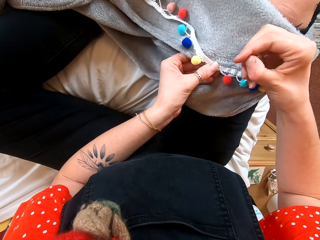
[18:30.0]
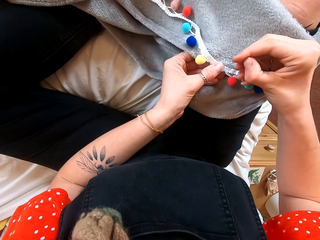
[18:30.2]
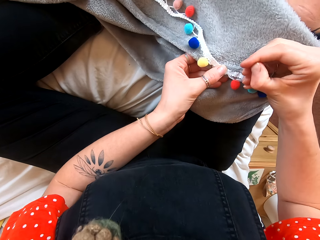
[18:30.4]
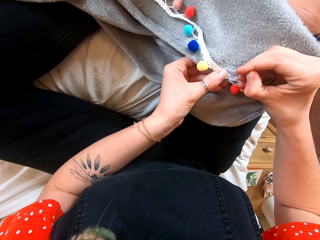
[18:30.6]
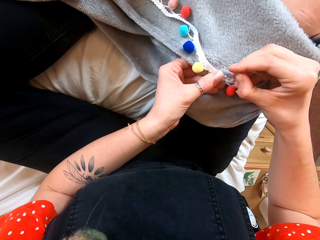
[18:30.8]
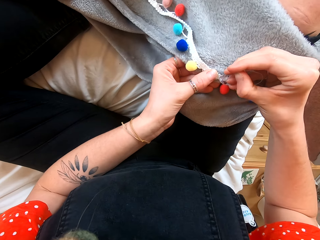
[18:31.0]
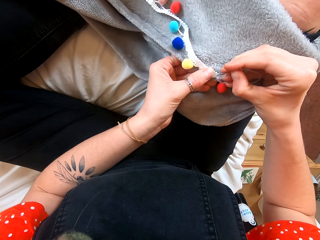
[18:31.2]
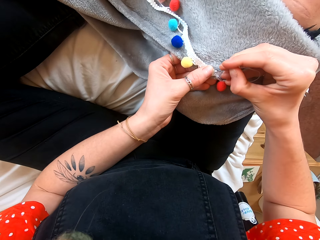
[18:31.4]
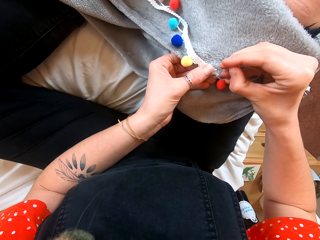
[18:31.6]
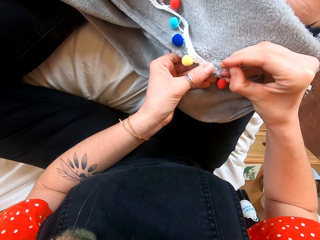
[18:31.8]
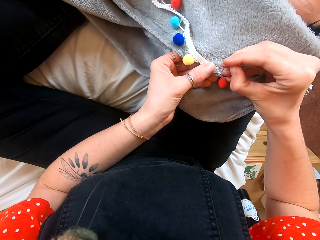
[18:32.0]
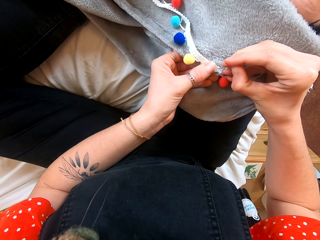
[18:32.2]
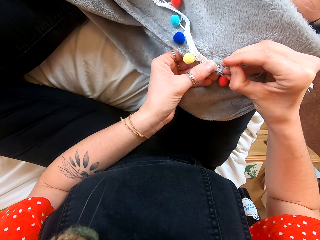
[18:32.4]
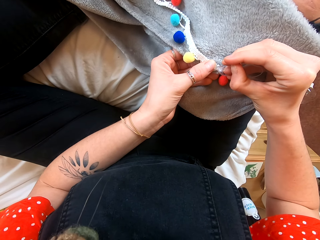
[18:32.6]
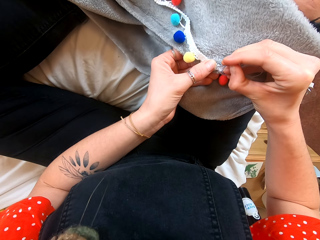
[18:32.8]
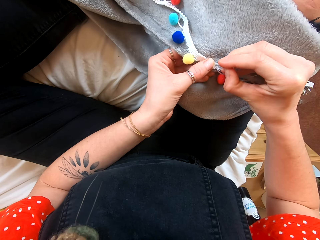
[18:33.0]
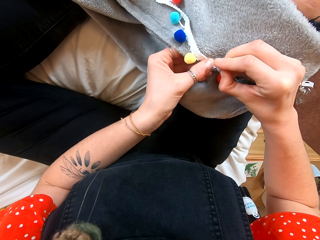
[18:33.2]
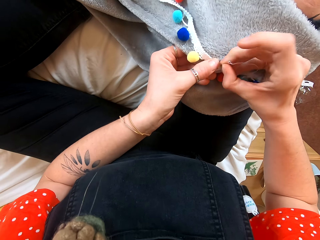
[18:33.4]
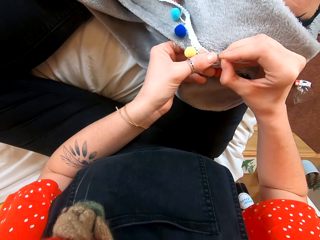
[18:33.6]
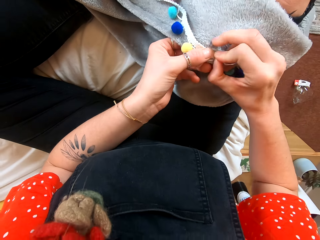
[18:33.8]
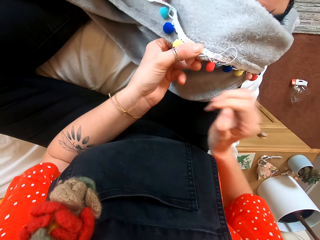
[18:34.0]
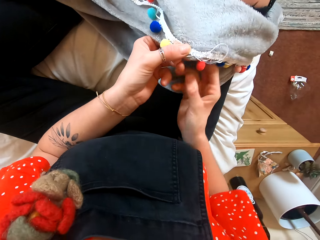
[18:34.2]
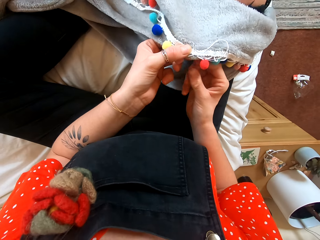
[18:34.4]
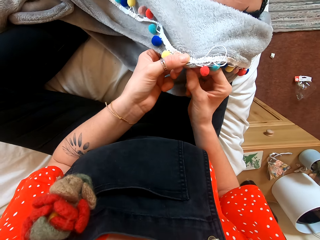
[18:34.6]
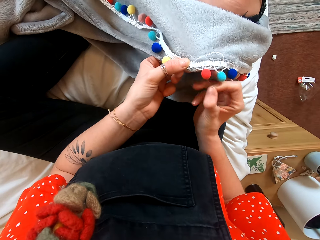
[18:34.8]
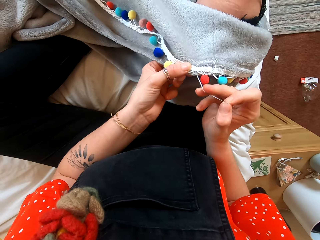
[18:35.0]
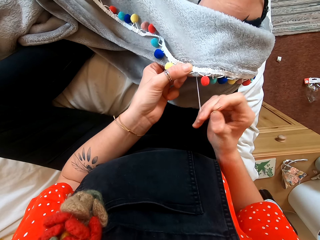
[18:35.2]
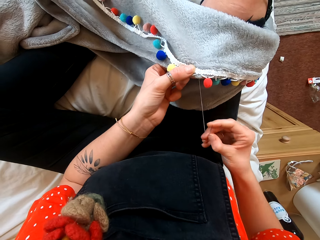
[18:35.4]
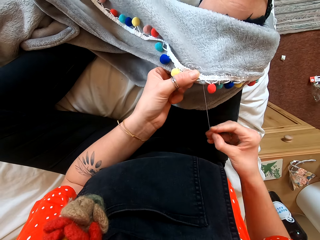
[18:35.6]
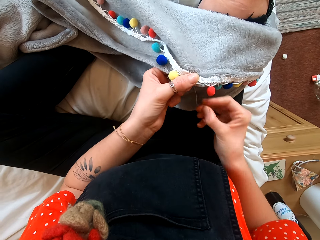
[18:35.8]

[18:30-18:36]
The camera wearer sews the cloth with her hands.

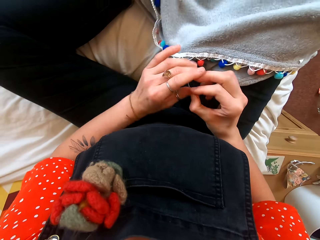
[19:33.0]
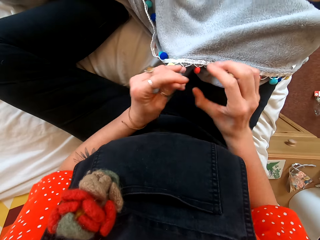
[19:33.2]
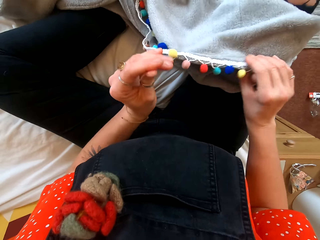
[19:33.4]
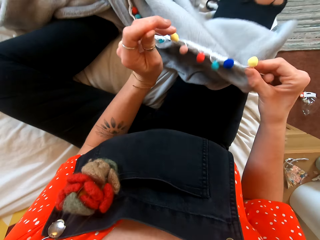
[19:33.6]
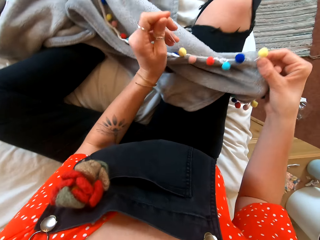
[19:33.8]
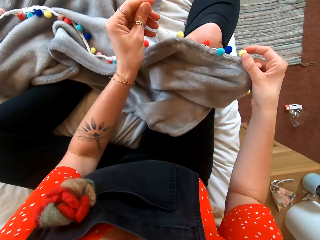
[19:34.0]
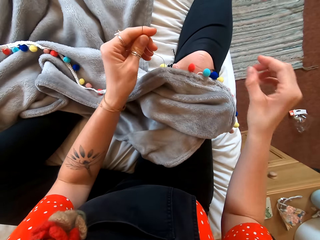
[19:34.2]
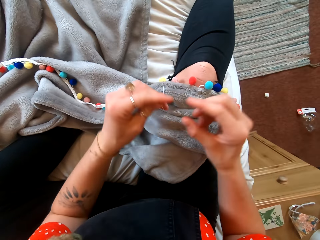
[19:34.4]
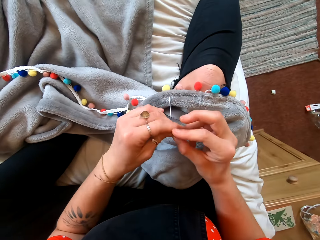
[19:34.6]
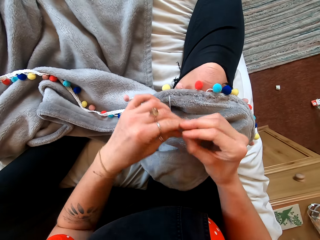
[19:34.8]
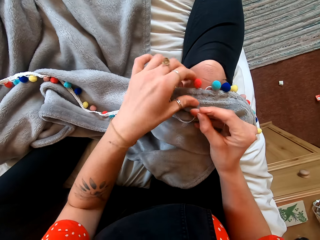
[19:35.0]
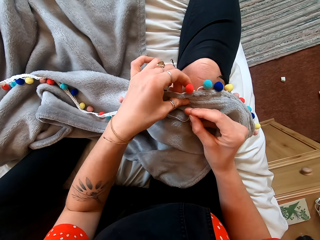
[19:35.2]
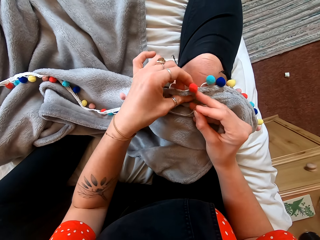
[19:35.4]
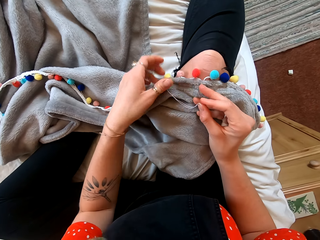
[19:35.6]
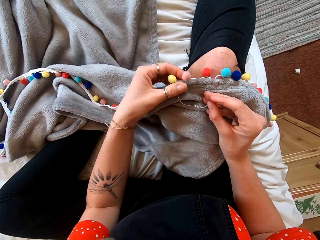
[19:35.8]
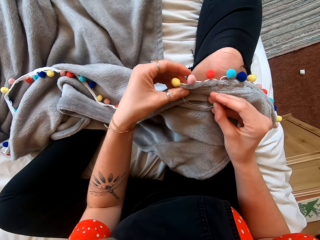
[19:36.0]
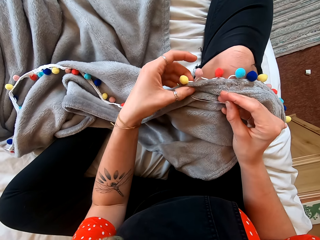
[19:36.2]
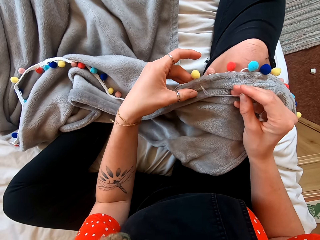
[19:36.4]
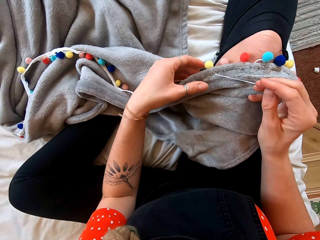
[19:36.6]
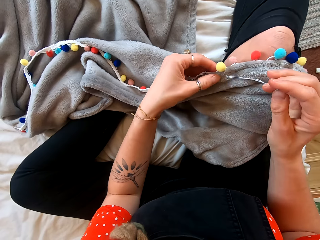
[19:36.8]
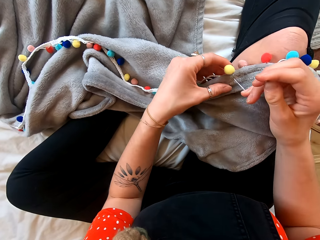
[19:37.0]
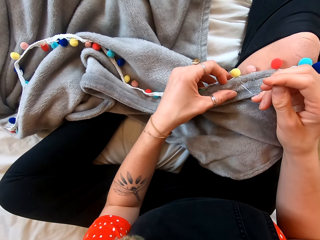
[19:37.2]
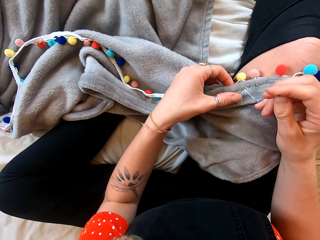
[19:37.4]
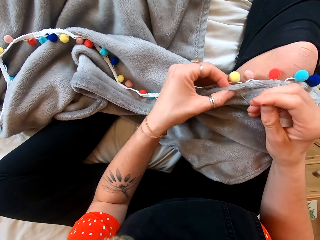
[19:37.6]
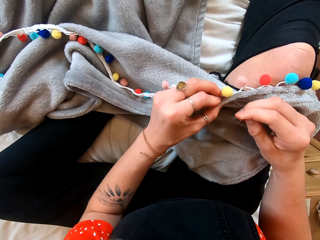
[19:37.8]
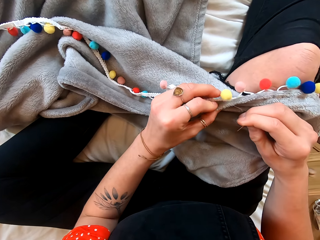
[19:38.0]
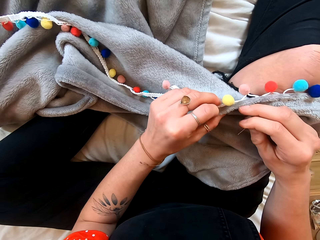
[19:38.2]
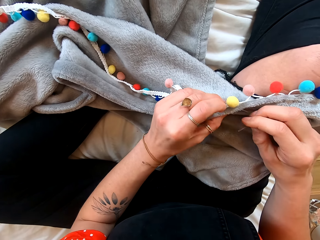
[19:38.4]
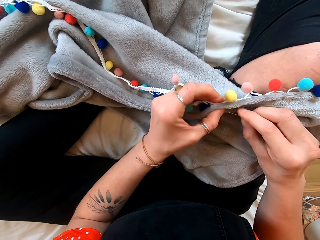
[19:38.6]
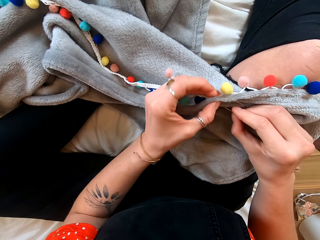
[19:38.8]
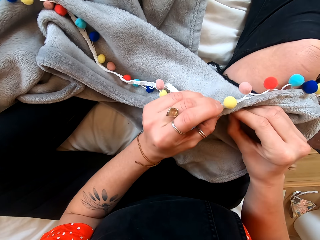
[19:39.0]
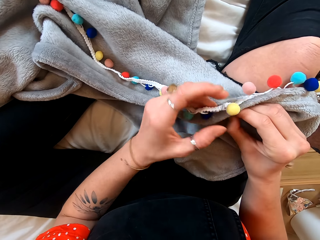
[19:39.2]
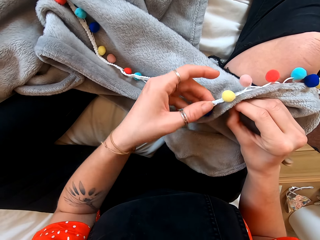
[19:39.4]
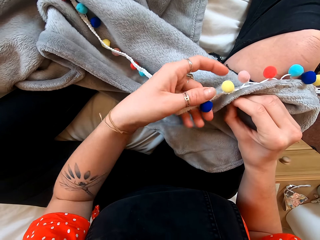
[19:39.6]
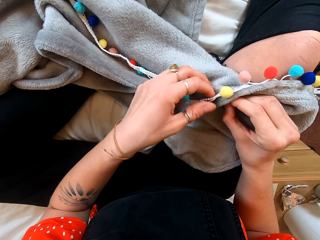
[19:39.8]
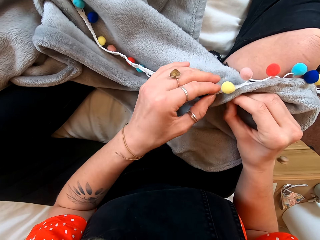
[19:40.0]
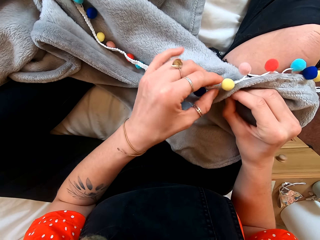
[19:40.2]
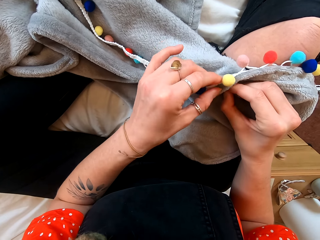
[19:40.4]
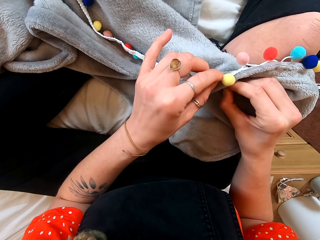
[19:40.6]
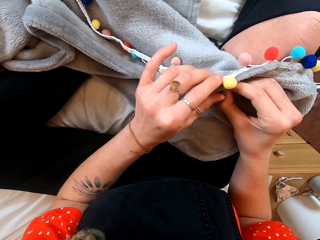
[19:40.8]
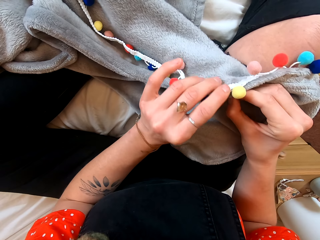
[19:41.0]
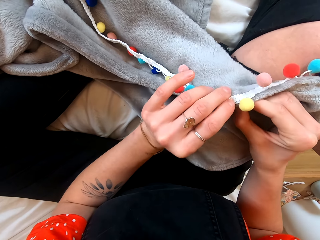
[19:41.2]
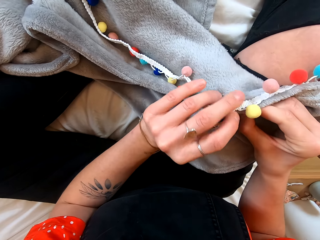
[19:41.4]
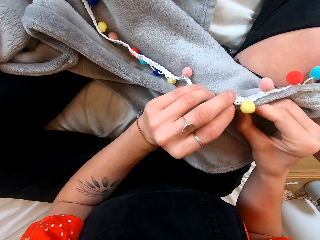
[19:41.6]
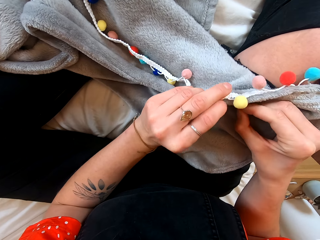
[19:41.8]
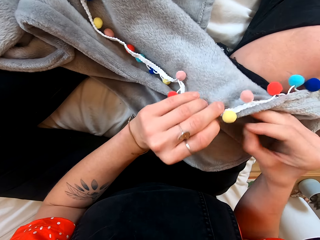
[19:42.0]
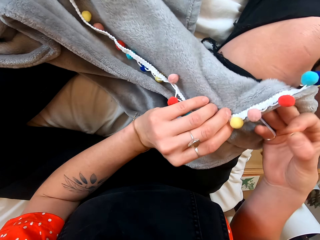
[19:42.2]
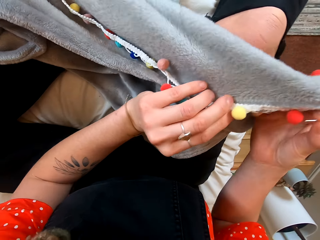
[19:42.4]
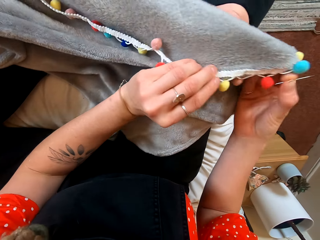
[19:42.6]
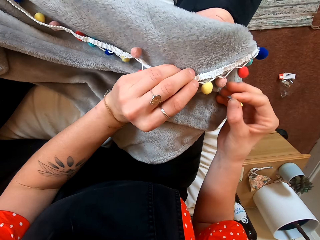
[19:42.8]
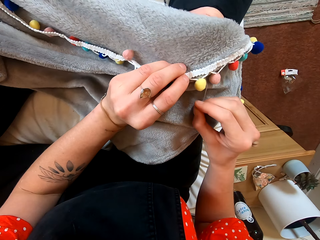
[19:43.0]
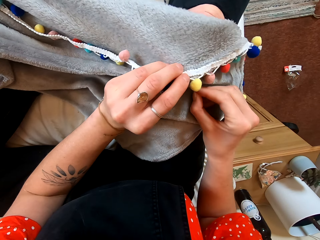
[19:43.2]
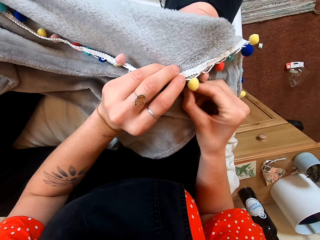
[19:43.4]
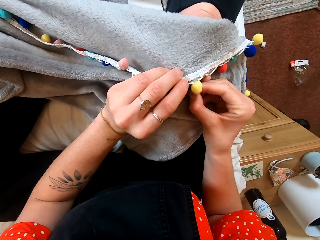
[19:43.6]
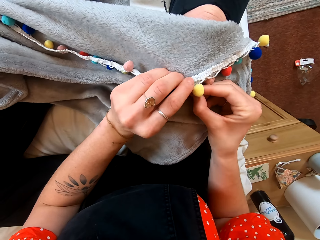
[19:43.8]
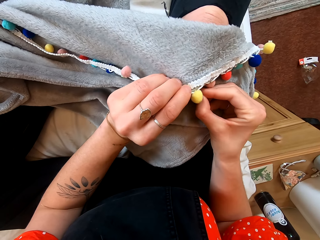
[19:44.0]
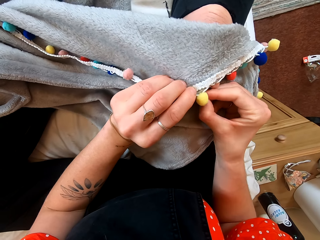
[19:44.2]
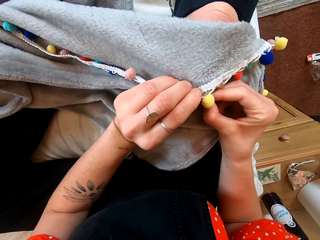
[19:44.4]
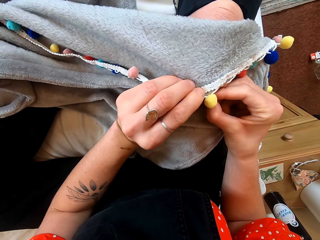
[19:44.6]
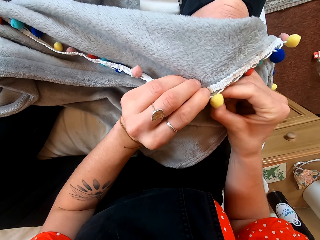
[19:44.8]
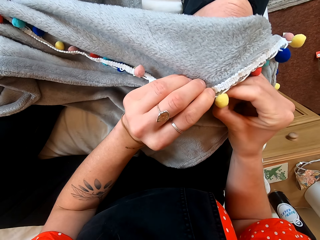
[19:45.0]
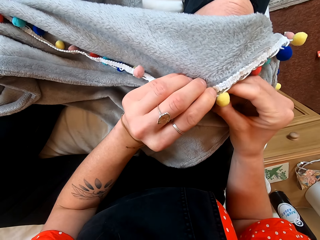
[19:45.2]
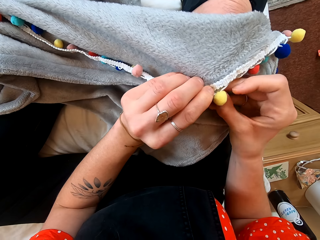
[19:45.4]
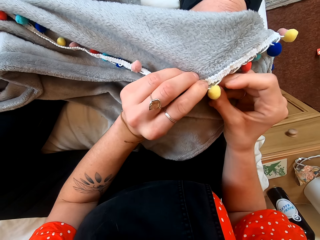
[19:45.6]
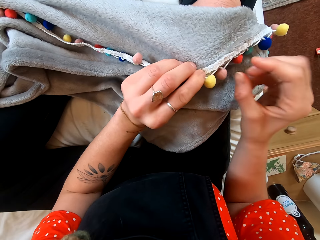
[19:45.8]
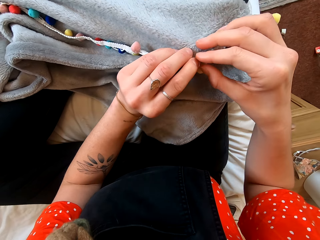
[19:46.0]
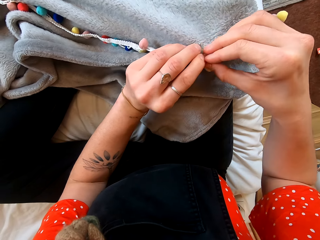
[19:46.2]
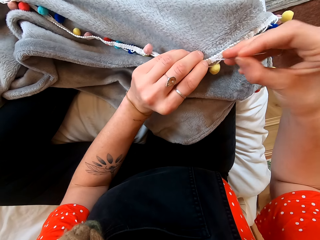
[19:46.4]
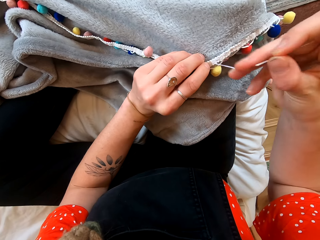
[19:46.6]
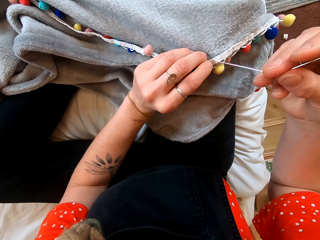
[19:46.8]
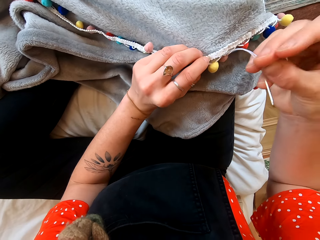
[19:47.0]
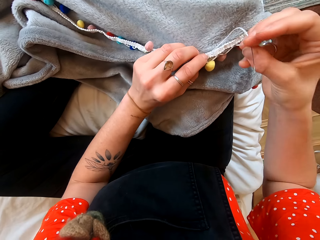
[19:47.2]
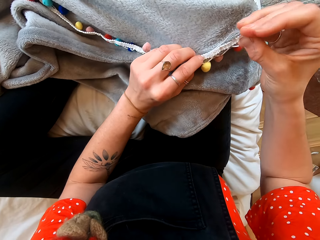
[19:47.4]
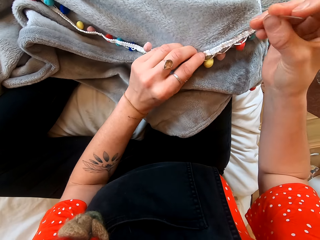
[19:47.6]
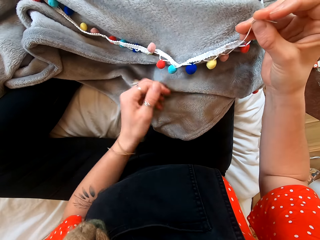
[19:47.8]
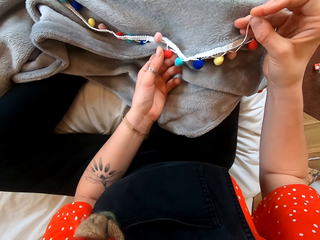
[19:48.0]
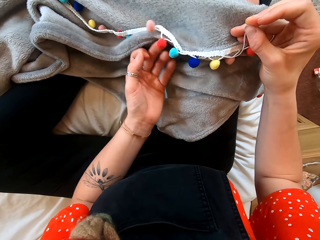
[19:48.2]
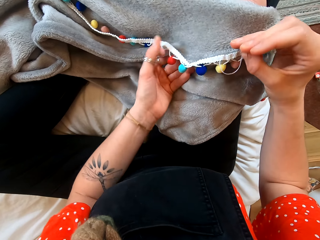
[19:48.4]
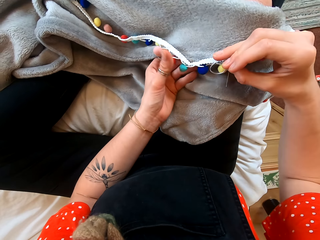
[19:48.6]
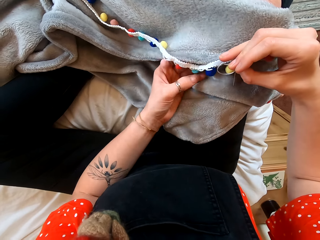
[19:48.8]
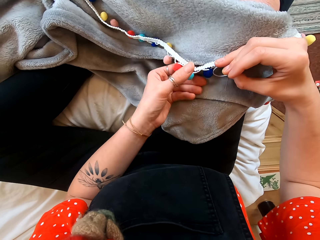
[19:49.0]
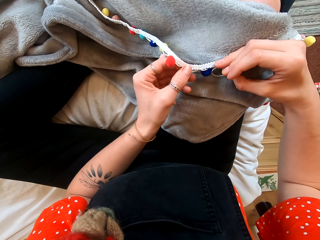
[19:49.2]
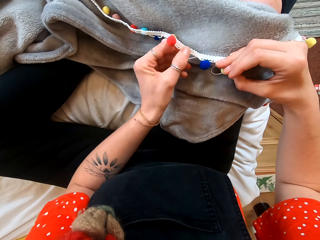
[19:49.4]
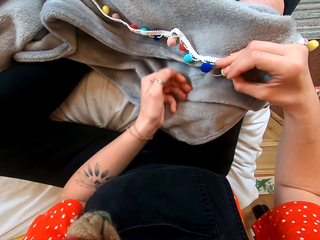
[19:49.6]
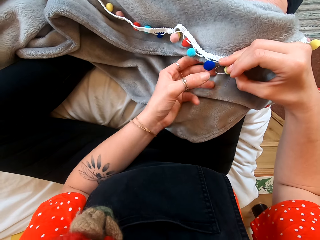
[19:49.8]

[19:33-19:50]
The camera wearer turns the cloth on her knees. She sews the cloth with her hands.
